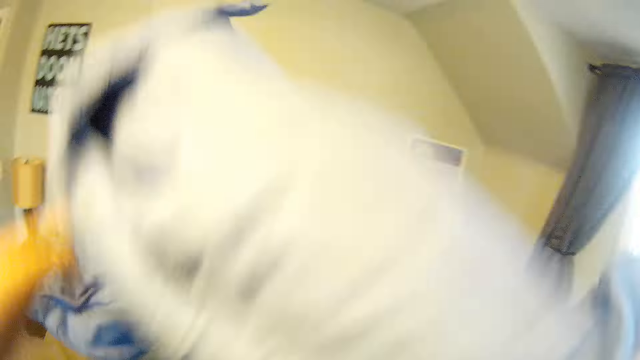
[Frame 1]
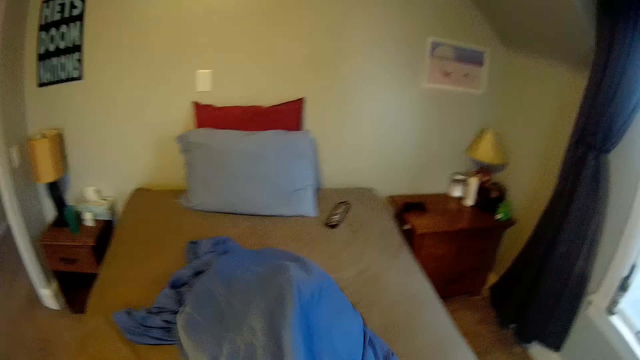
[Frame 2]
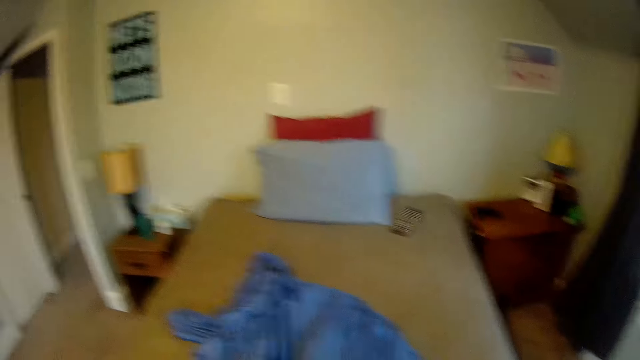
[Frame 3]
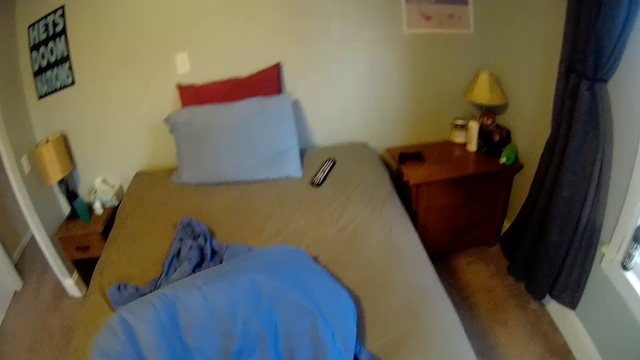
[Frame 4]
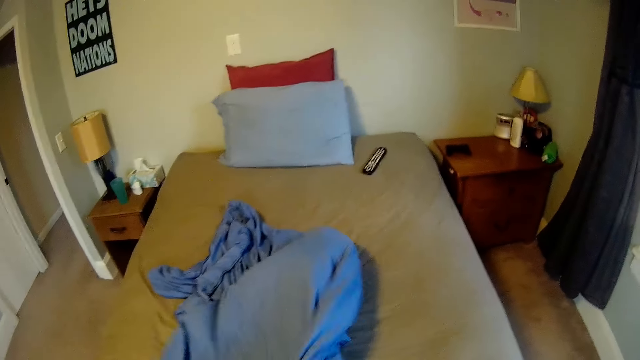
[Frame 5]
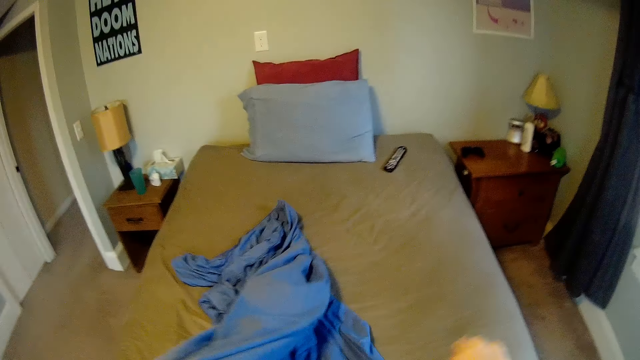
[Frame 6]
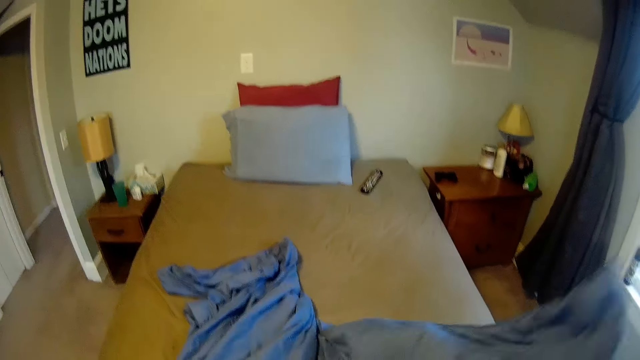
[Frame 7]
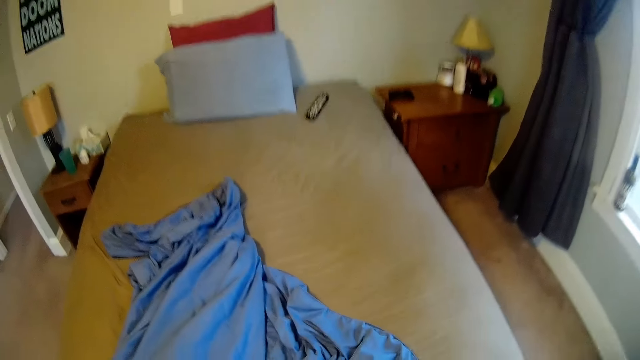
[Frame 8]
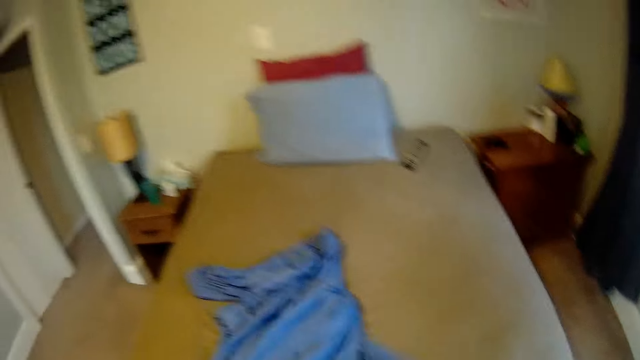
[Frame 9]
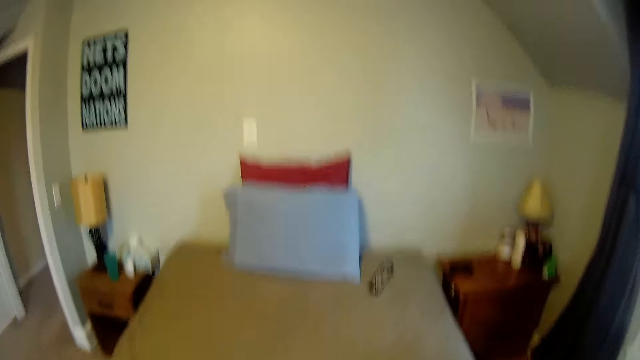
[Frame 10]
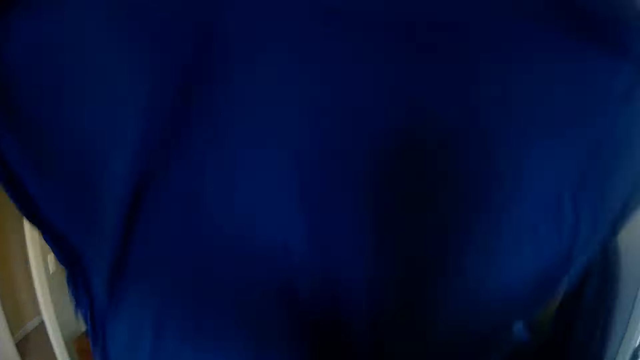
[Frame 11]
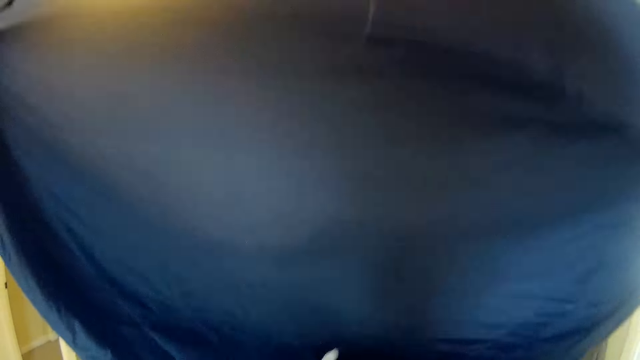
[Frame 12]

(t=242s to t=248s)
The camera wearer makes the bed. They spread the bed with the bed cover sheet.

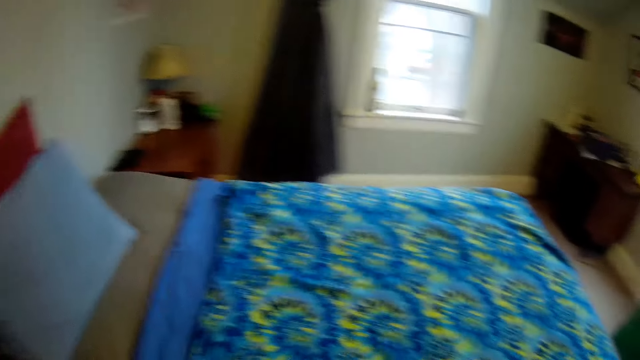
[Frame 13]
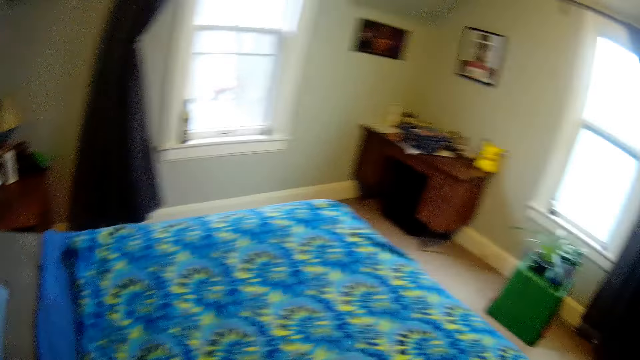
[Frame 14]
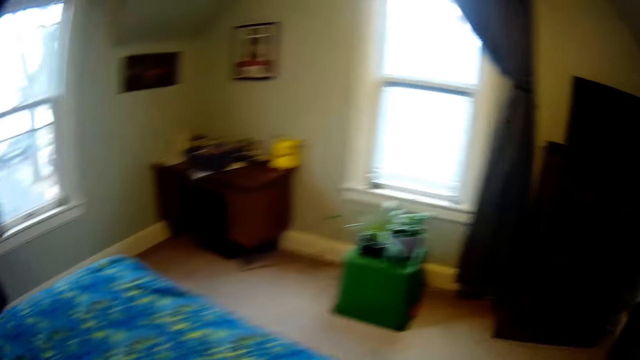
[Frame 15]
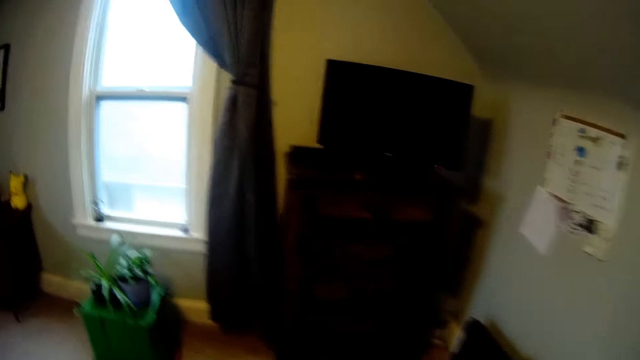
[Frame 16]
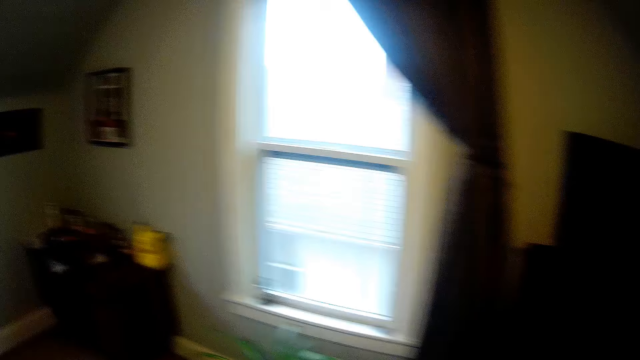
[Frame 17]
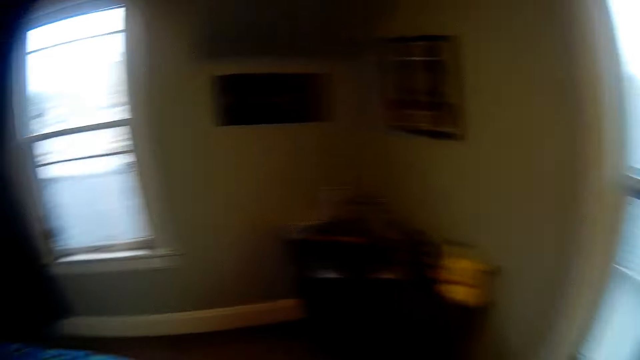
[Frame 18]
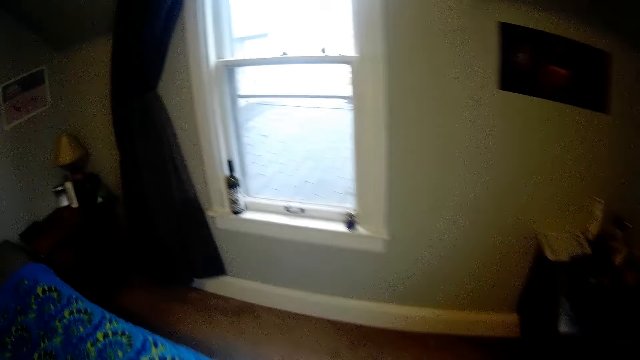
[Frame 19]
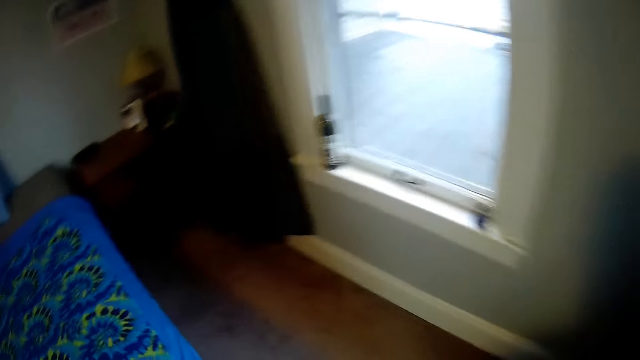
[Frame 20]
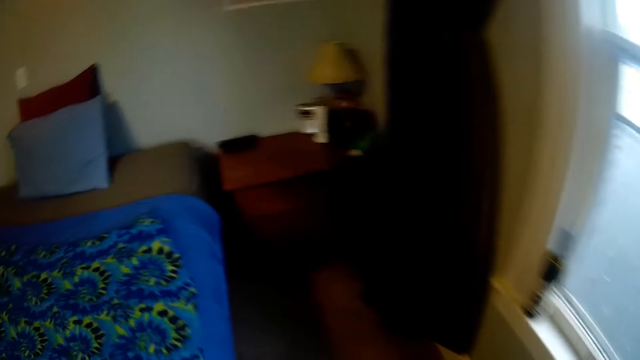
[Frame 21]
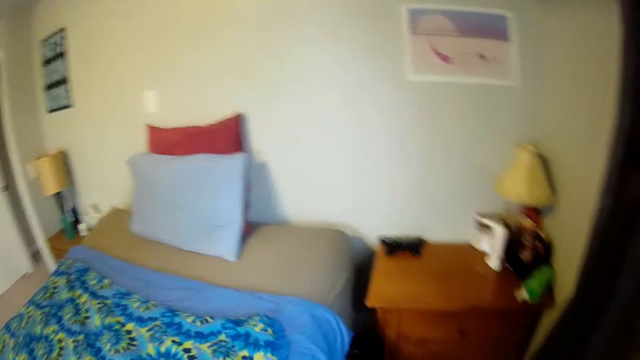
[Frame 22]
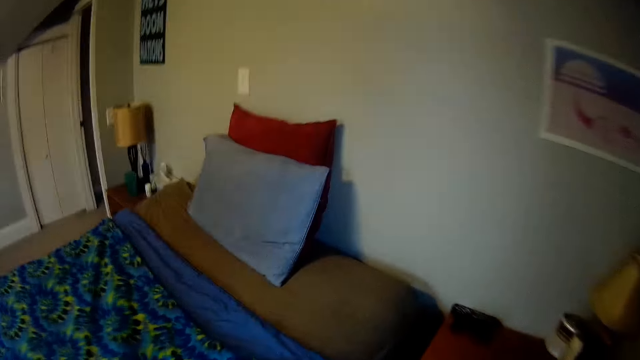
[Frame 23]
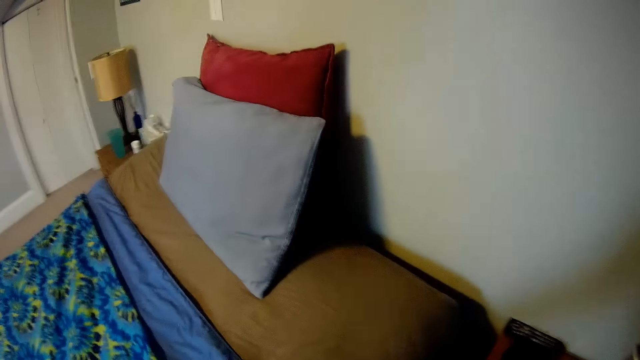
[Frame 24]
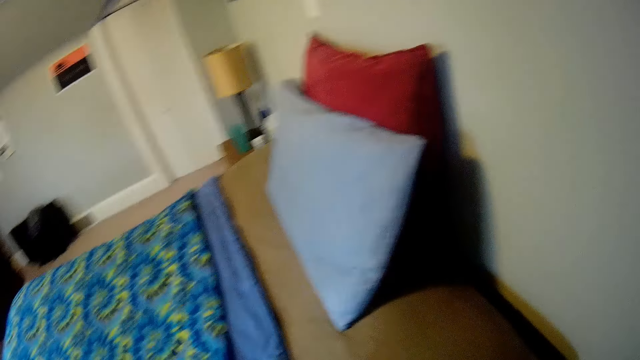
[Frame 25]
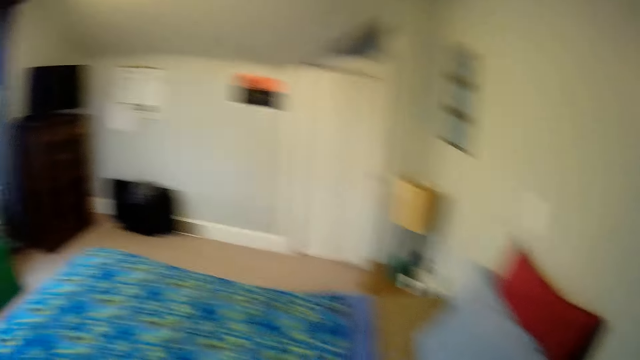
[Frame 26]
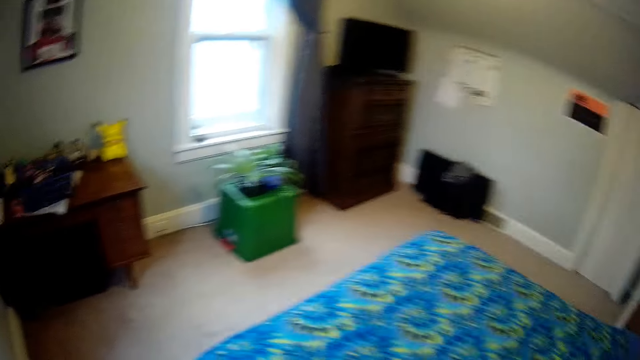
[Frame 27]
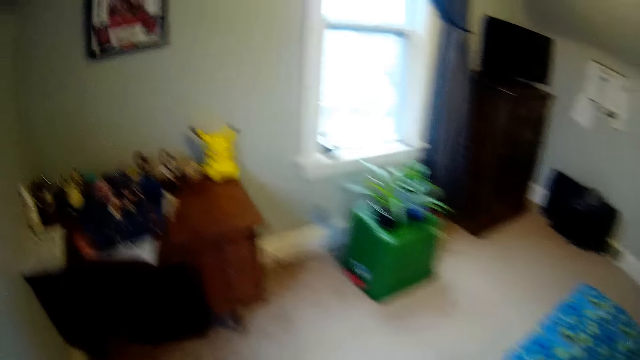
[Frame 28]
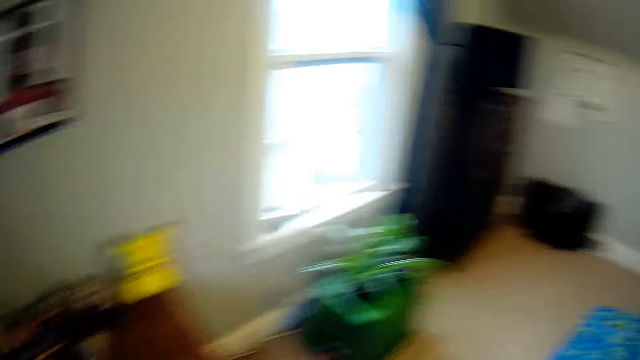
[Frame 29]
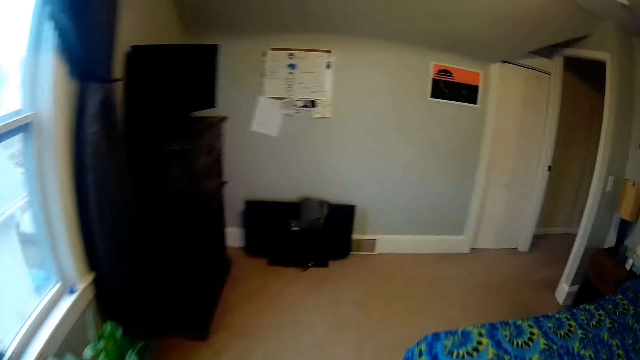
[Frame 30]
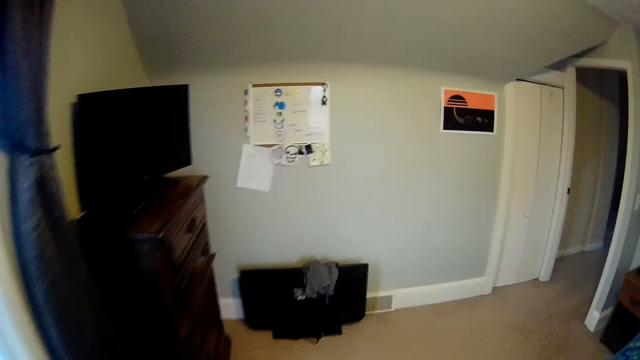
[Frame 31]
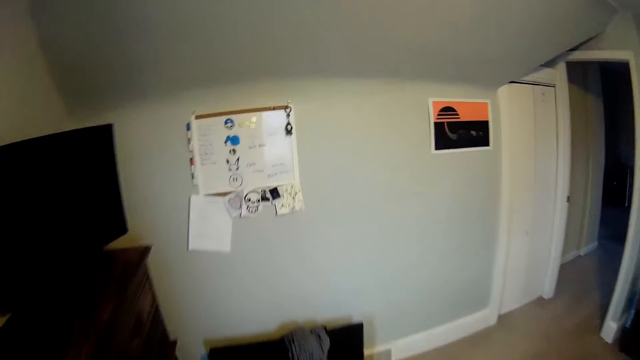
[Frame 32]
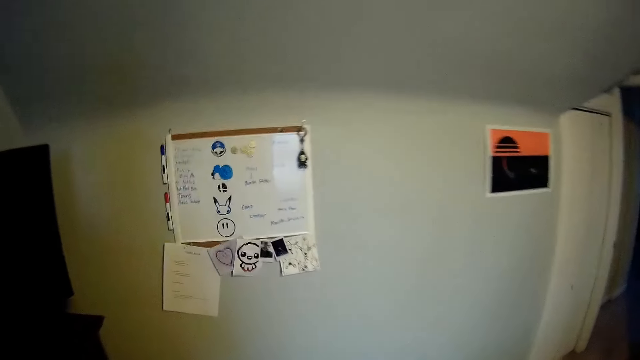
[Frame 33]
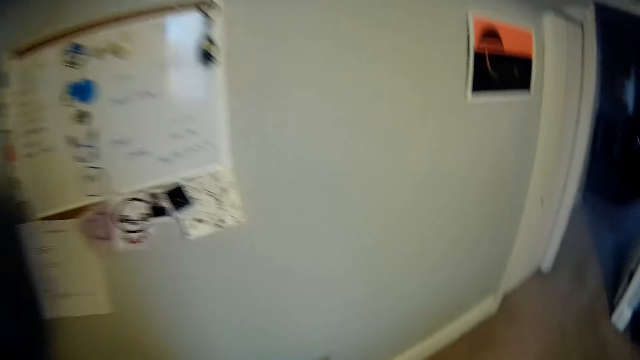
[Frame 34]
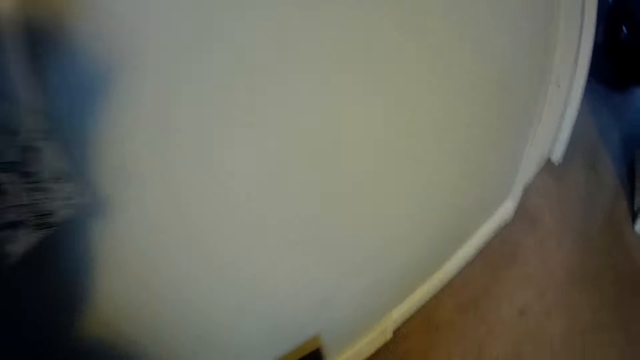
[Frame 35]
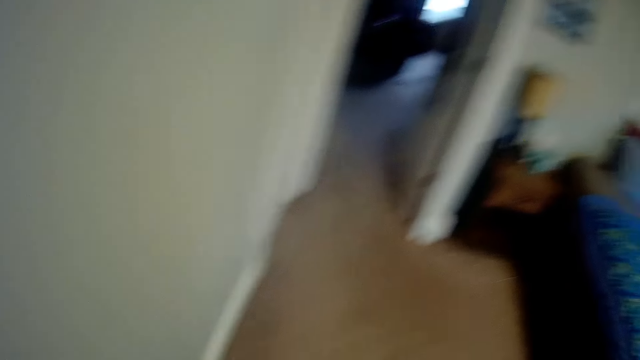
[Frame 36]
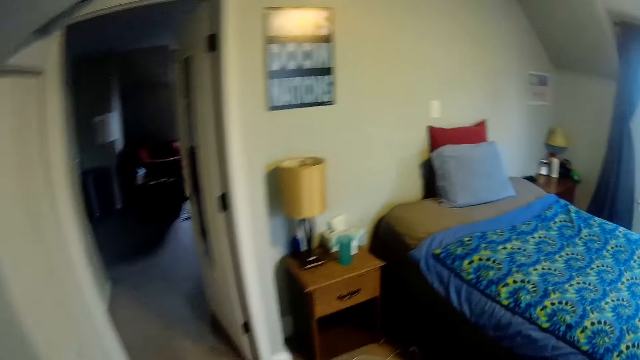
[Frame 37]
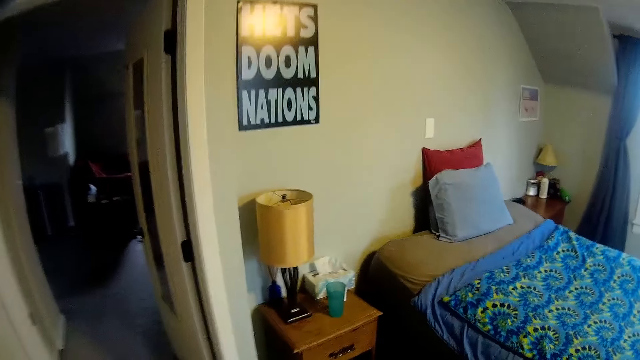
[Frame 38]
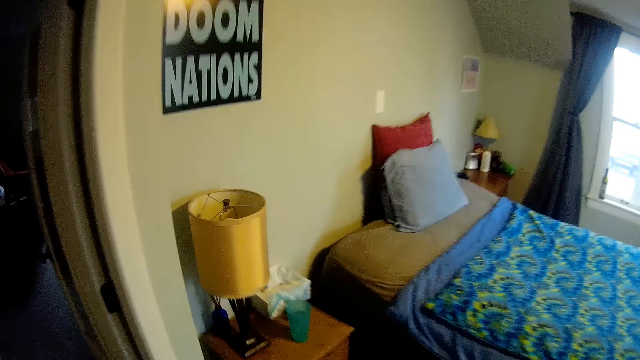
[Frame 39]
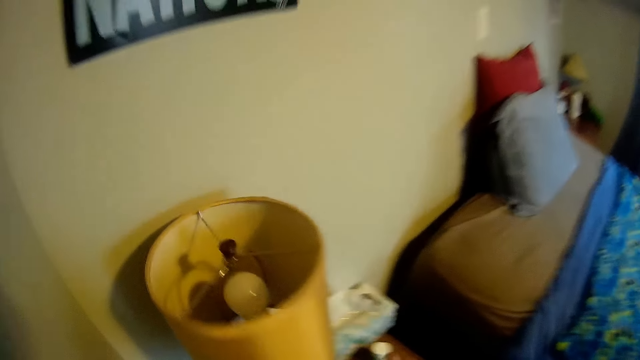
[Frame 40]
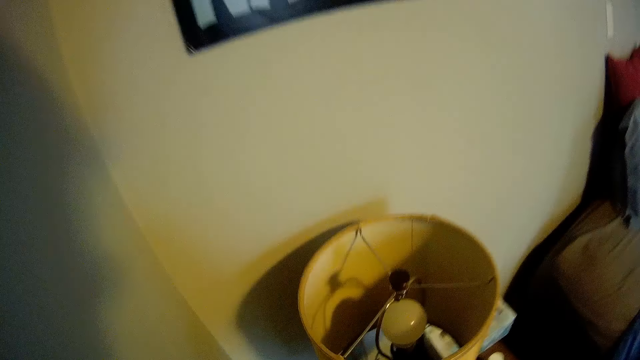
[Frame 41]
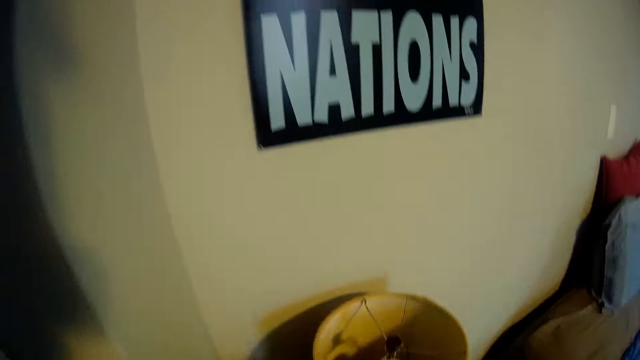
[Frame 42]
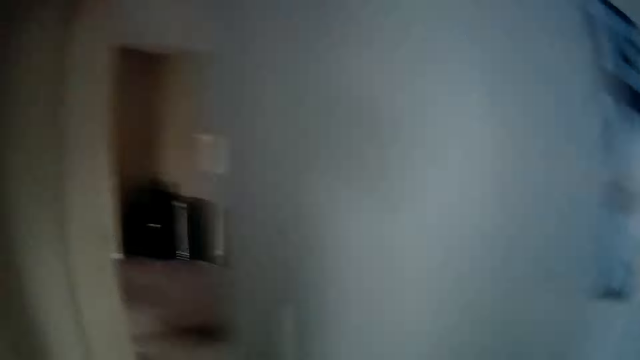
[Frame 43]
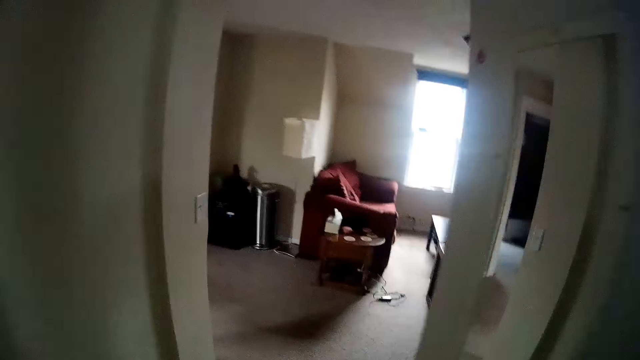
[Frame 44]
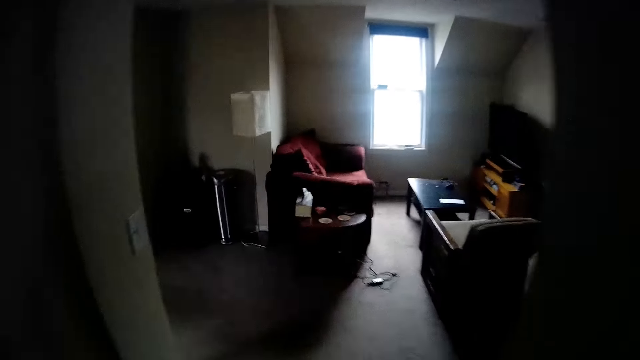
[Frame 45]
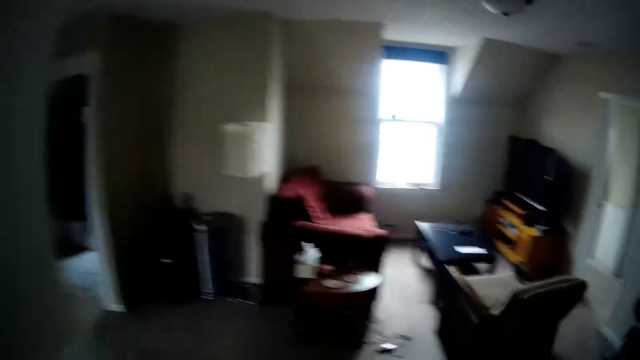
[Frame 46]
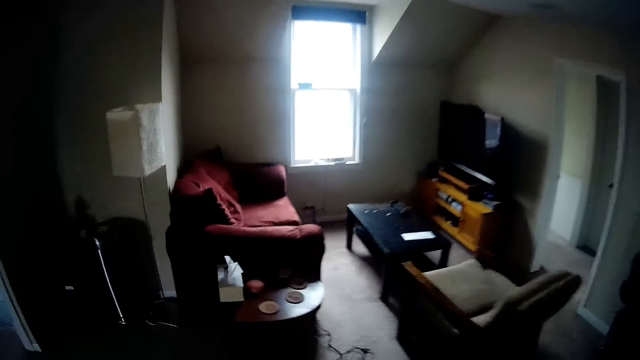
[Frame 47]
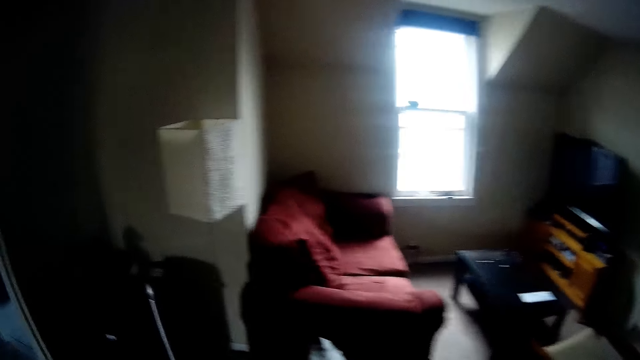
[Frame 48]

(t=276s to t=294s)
The camera wearer walks in the room. They spread a duvet on the bed. They walk in the room. They turn off the light. They walk in the house.
